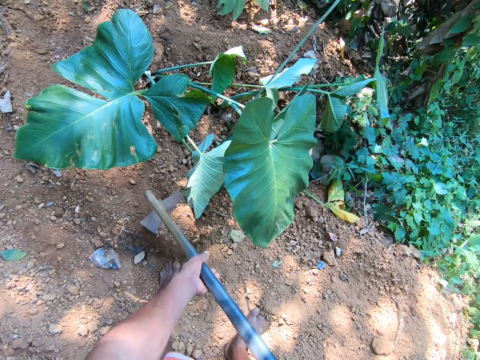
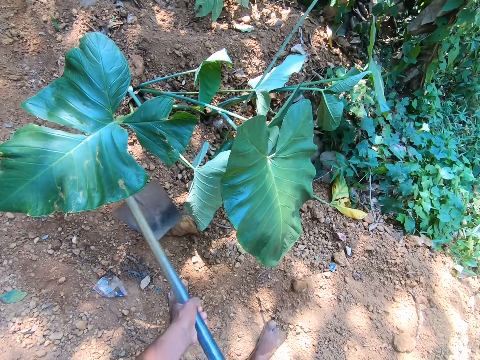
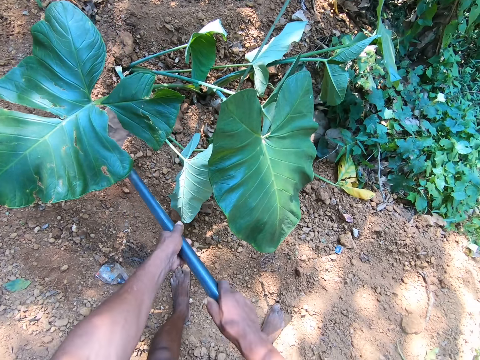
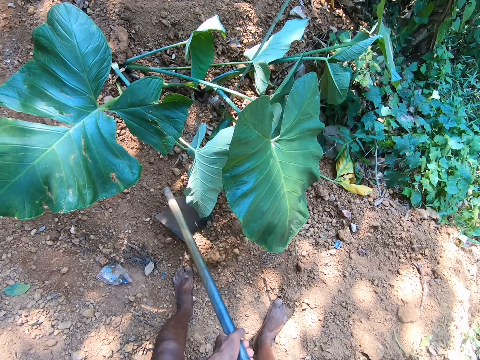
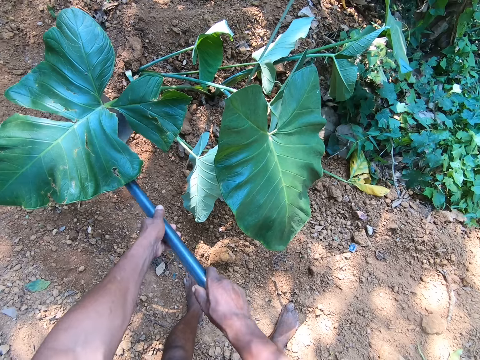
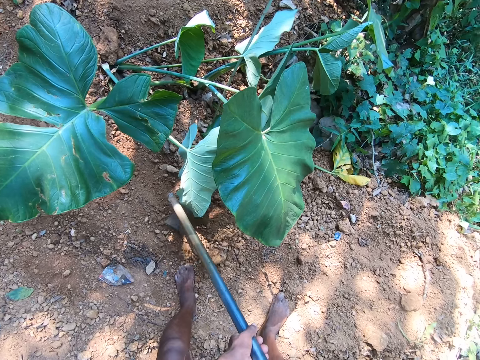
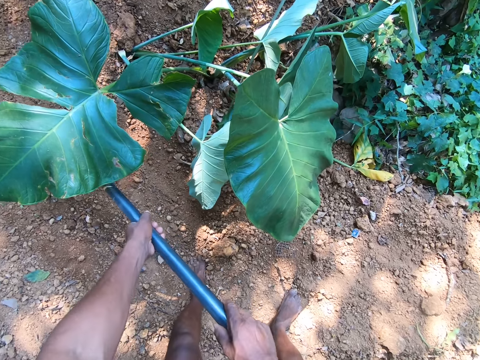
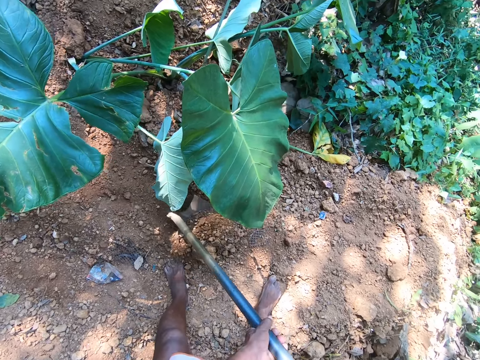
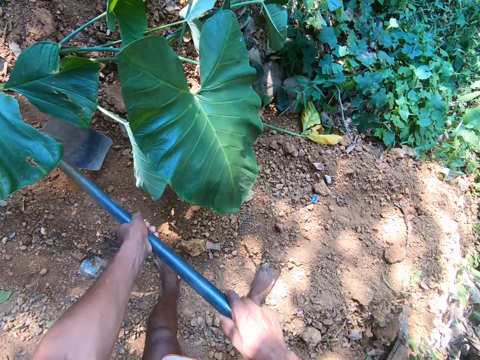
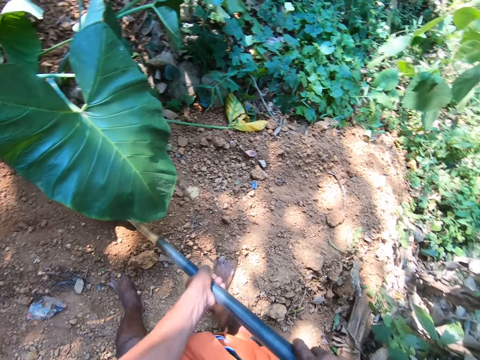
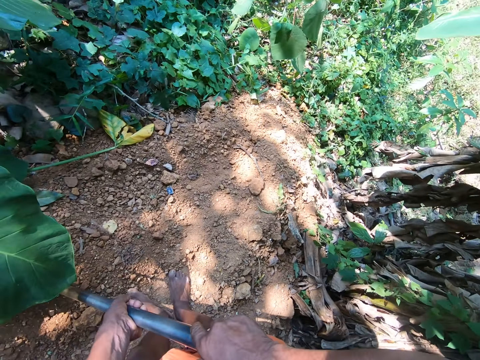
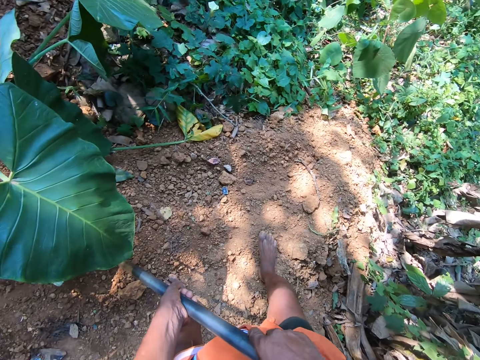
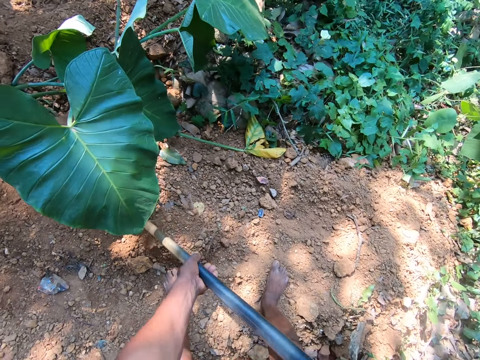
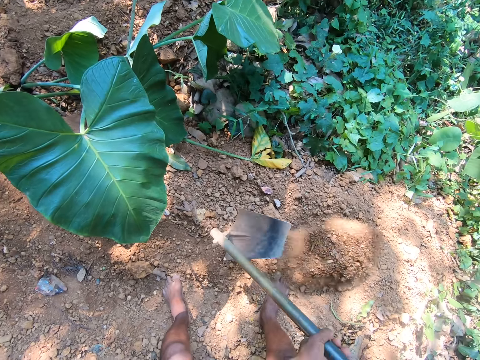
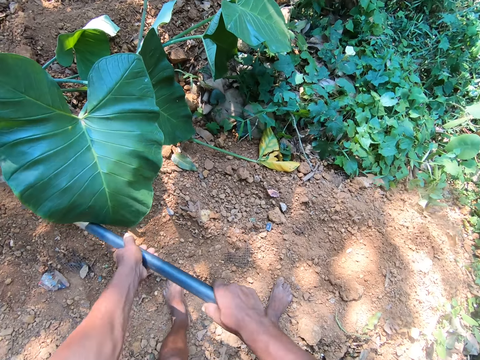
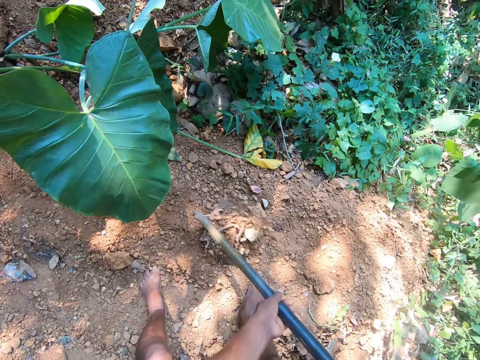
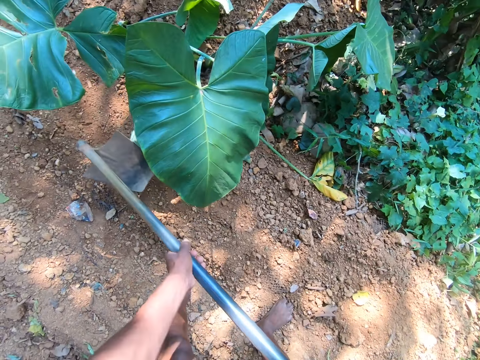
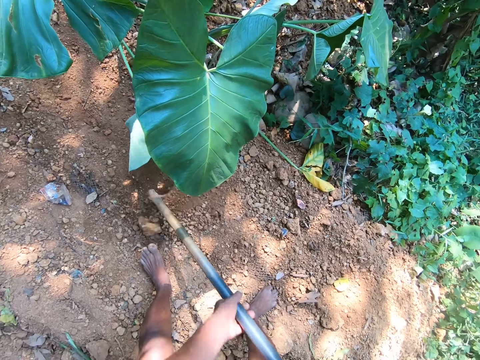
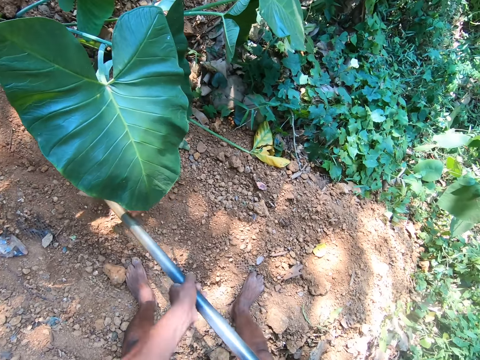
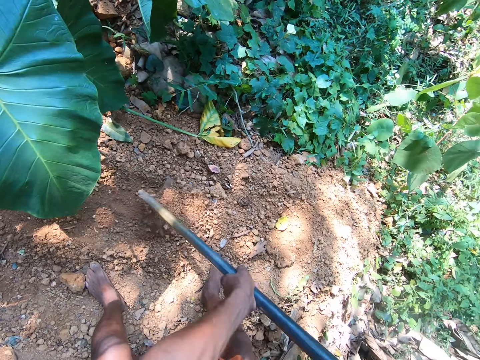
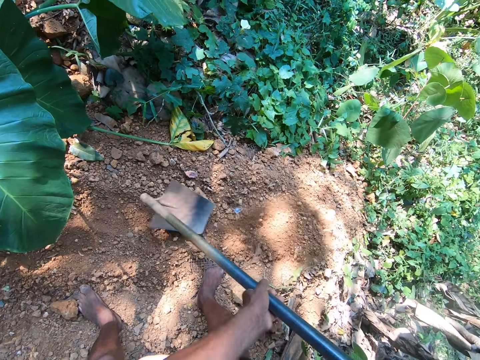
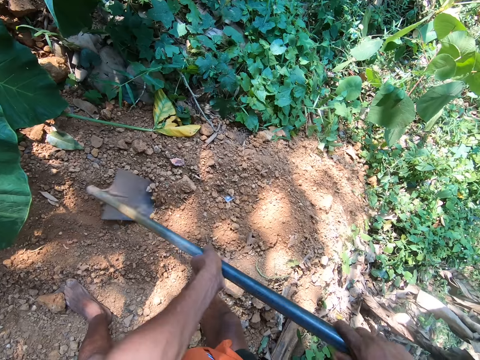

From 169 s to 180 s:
The camera wearer digs the ground with the hoe in both hands.

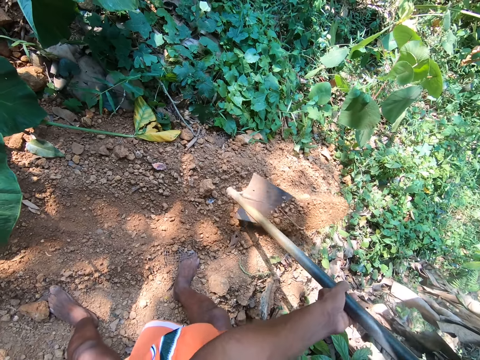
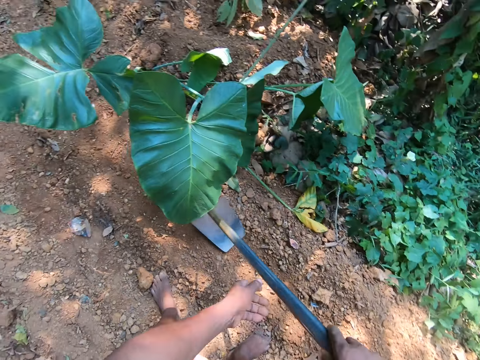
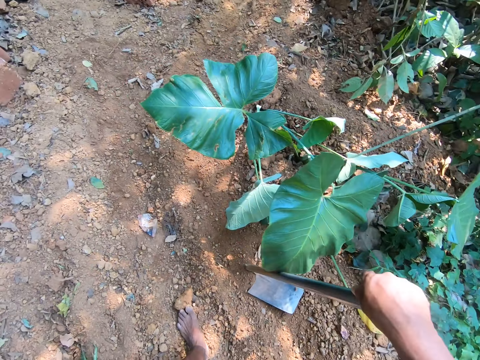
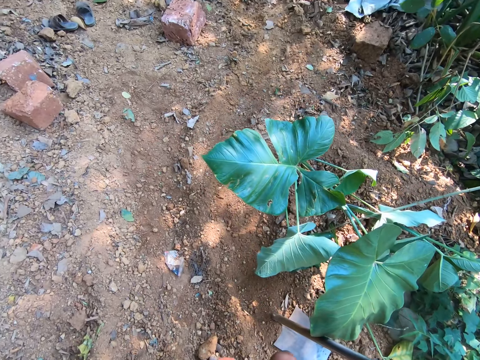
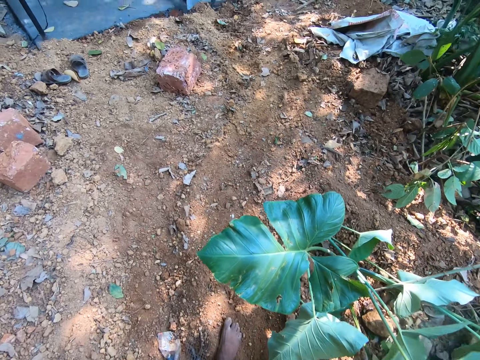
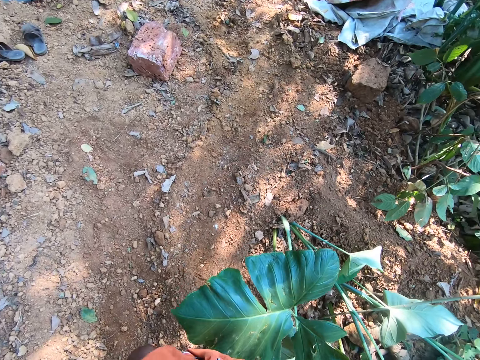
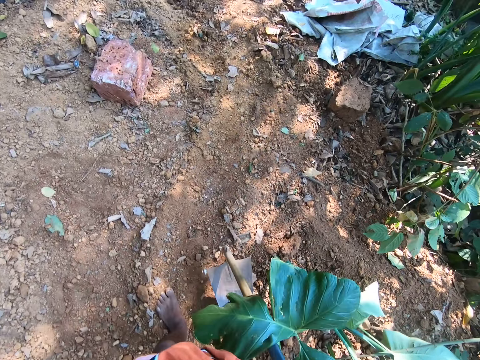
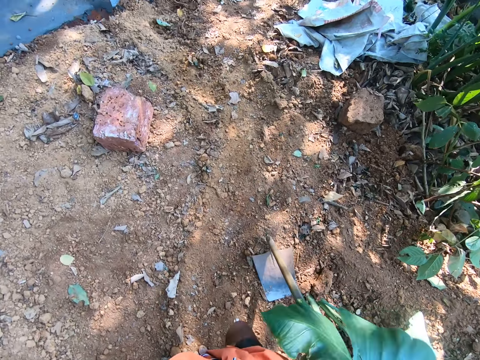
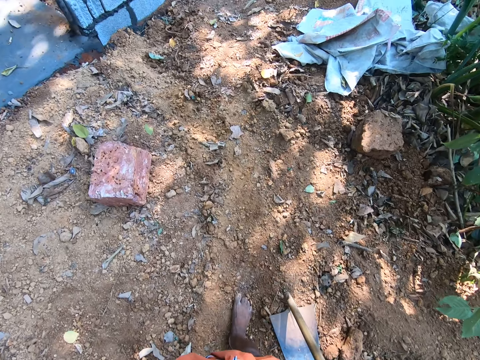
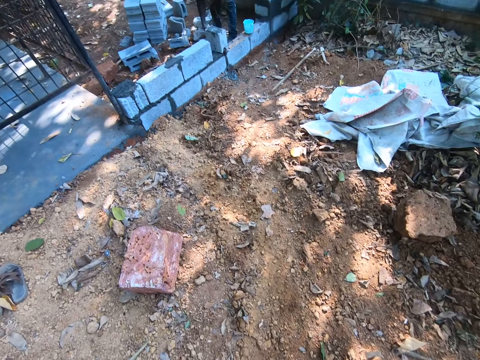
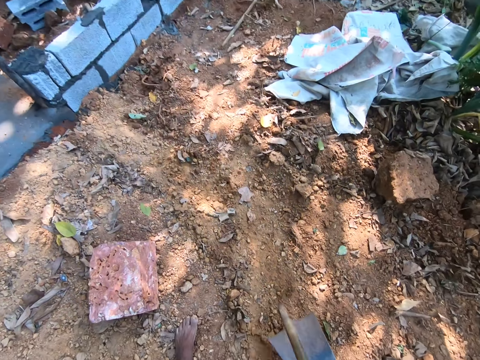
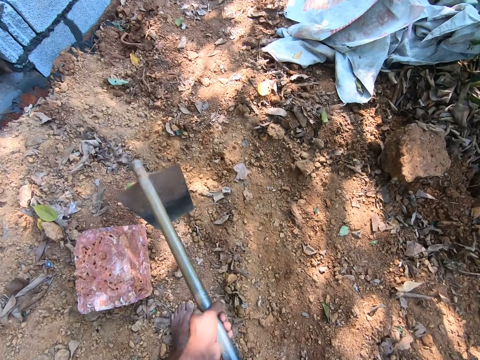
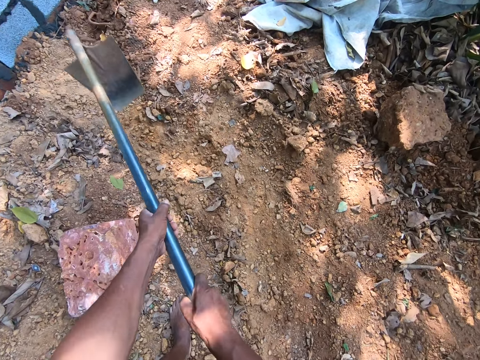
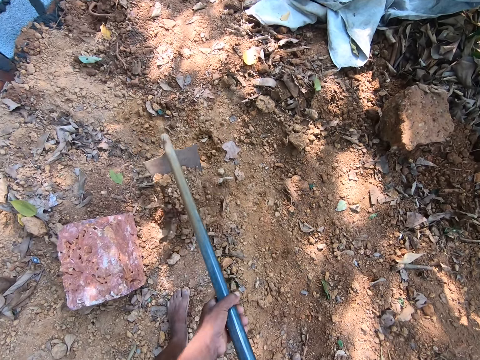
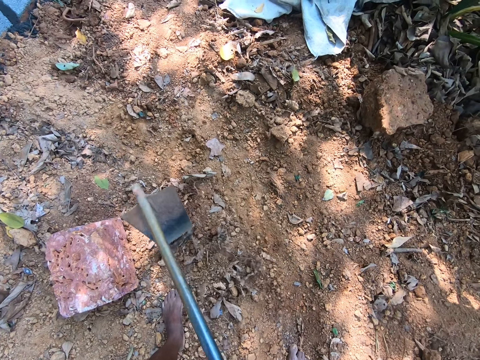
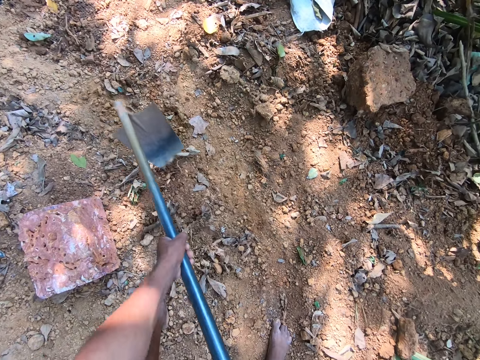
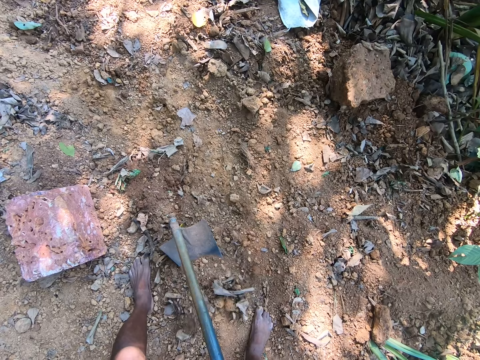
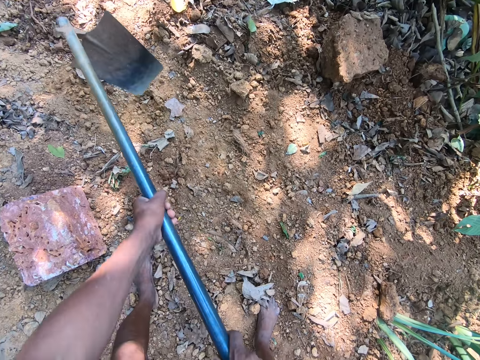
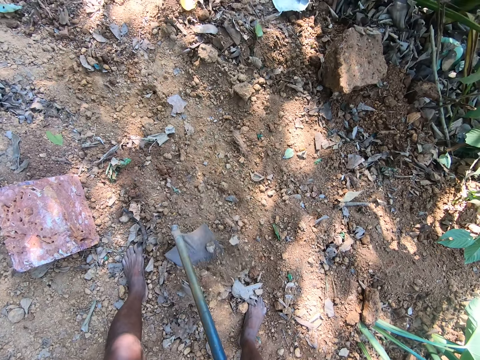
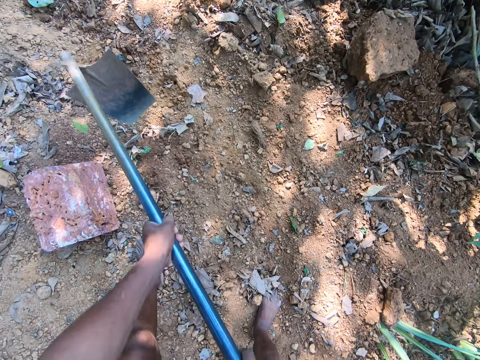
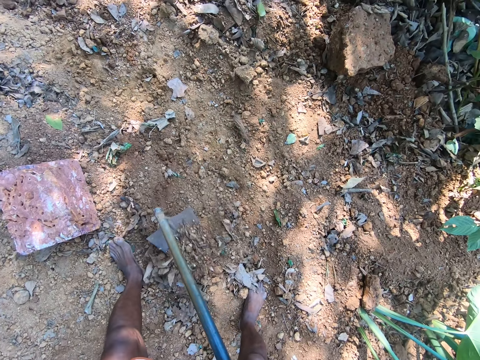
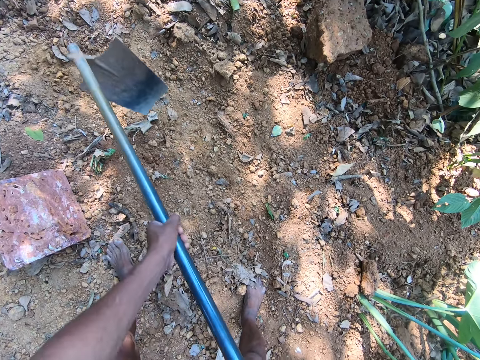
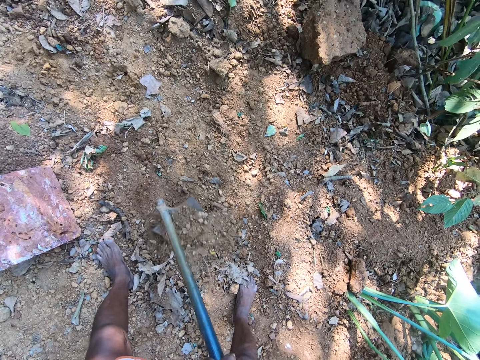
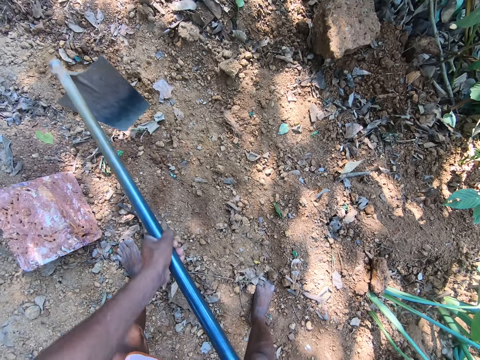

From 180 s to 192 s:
The camera wearer walks. They dig.

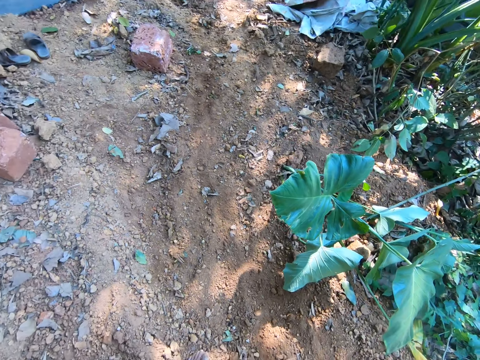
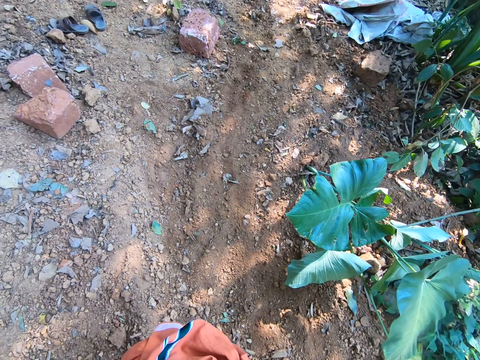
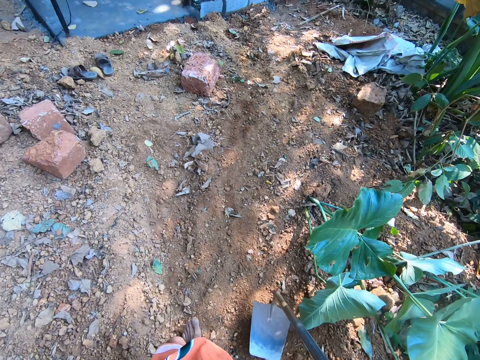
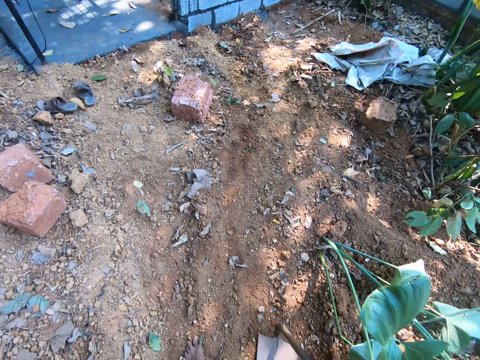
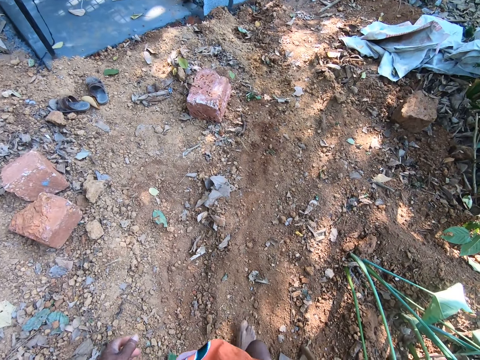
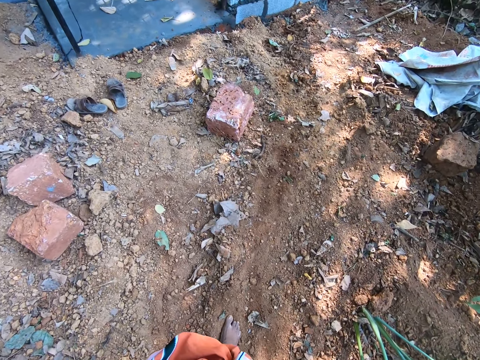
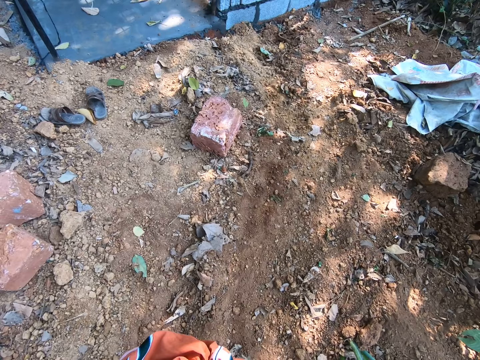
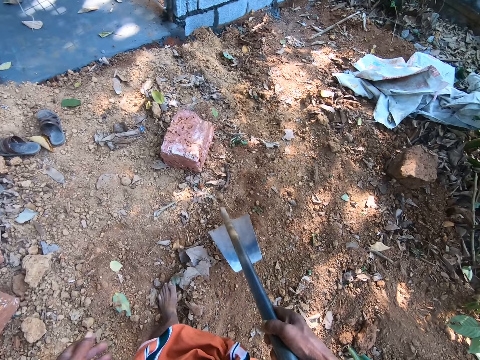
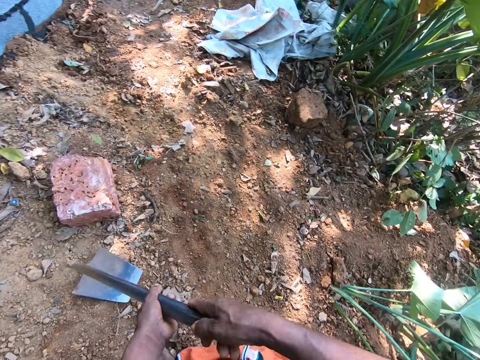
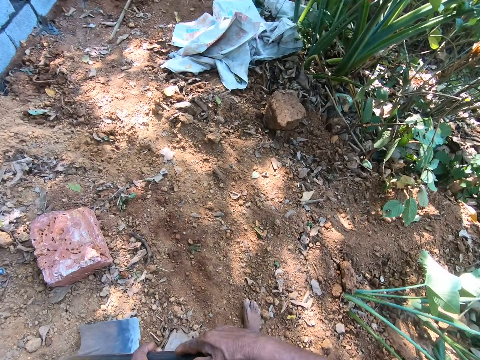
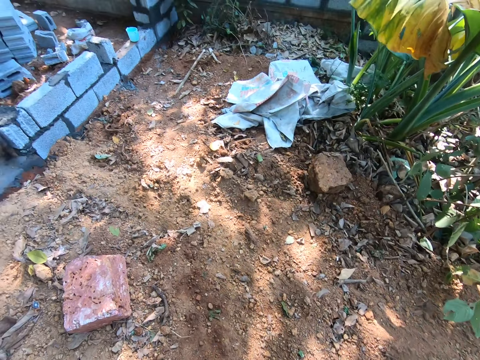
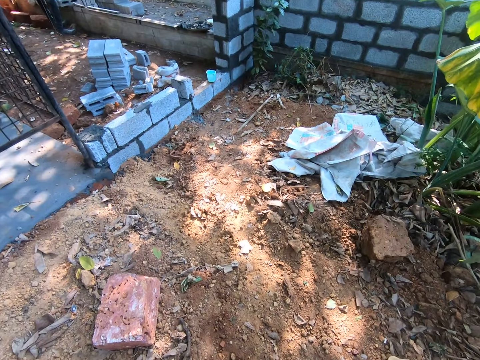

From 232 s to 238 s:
The camera wearer walks.
